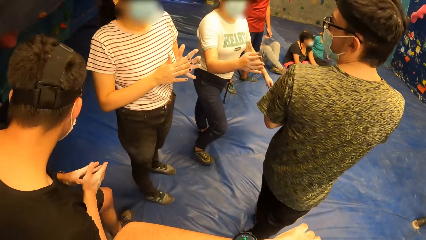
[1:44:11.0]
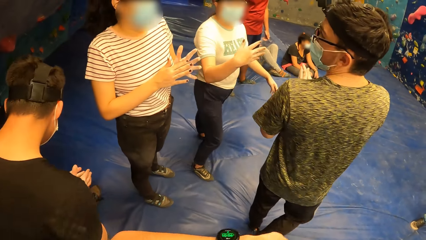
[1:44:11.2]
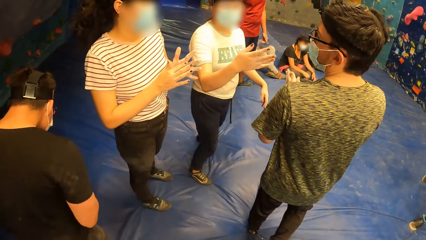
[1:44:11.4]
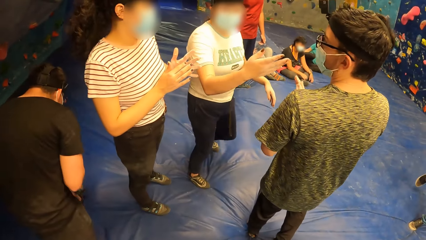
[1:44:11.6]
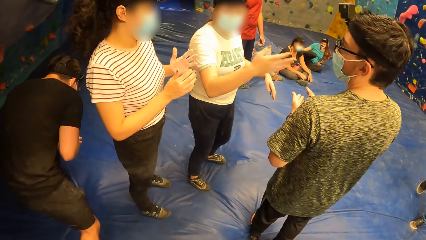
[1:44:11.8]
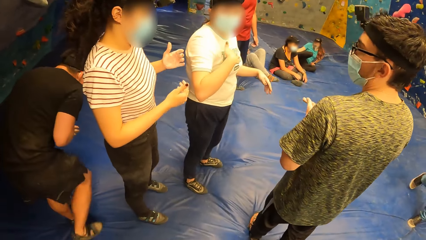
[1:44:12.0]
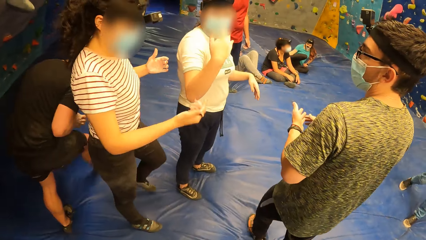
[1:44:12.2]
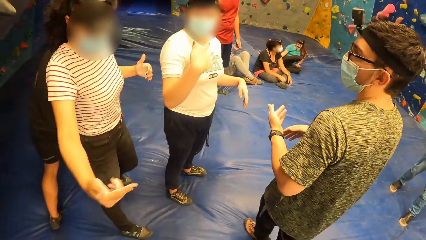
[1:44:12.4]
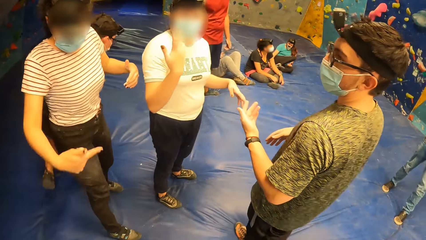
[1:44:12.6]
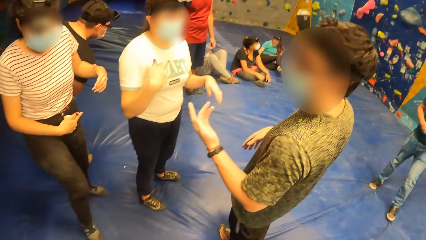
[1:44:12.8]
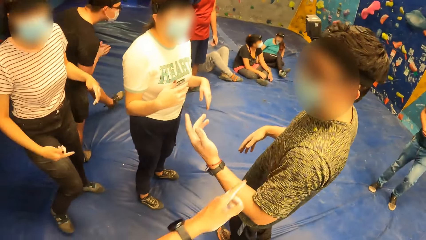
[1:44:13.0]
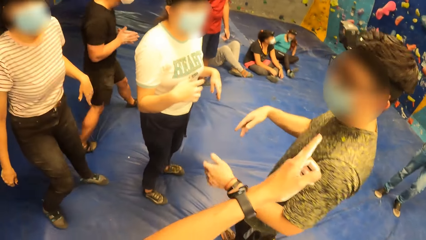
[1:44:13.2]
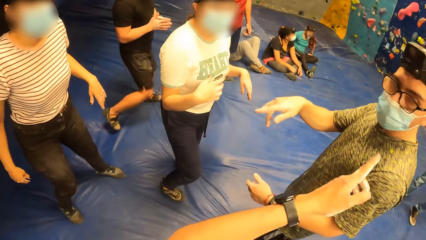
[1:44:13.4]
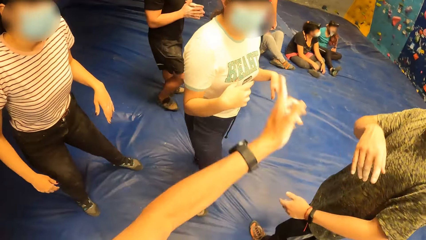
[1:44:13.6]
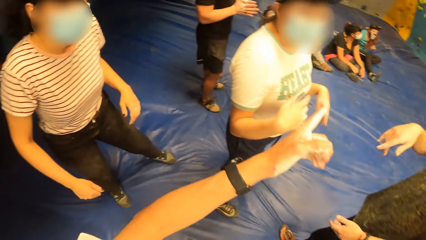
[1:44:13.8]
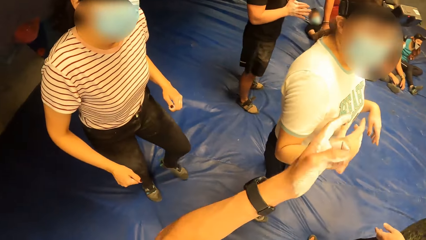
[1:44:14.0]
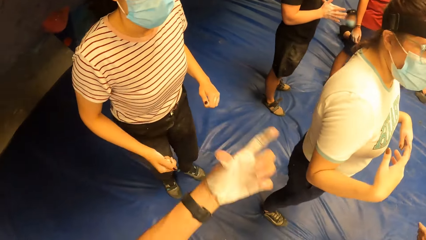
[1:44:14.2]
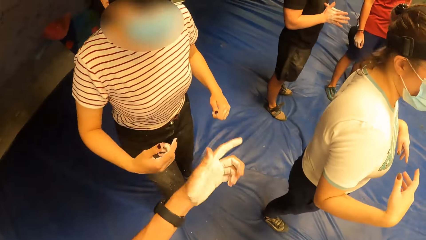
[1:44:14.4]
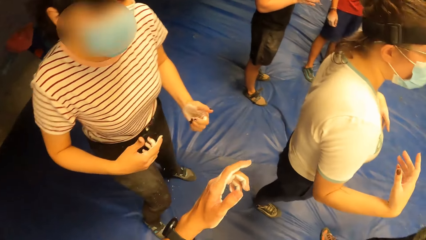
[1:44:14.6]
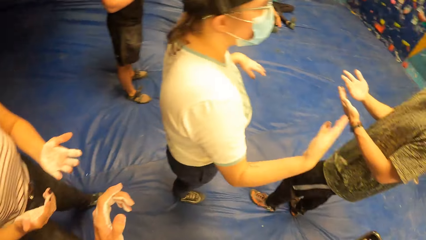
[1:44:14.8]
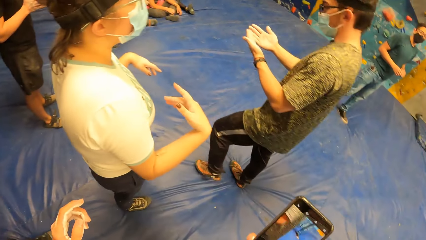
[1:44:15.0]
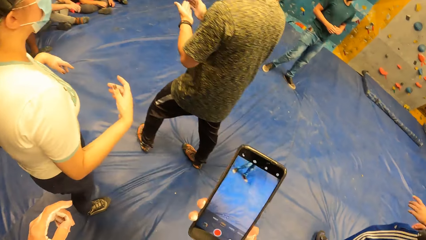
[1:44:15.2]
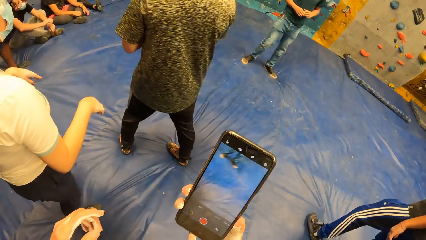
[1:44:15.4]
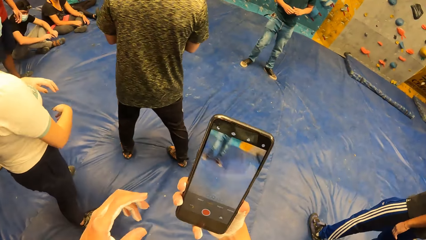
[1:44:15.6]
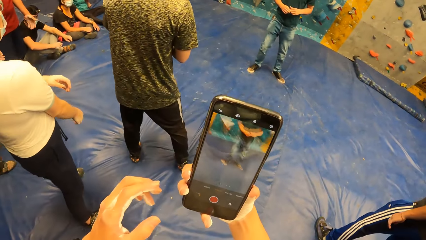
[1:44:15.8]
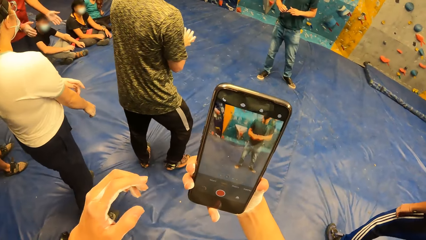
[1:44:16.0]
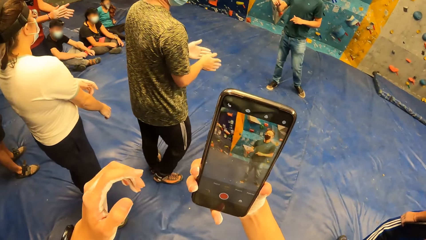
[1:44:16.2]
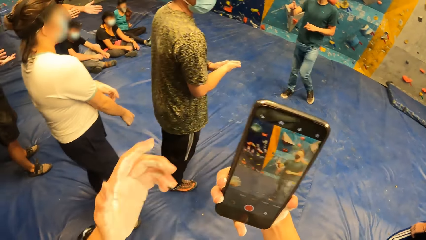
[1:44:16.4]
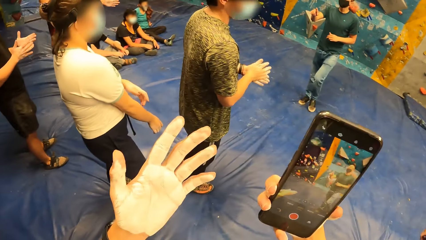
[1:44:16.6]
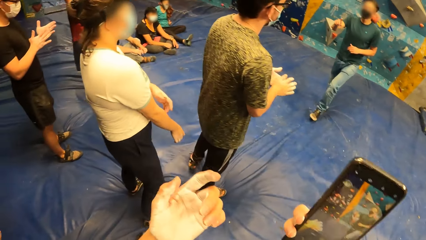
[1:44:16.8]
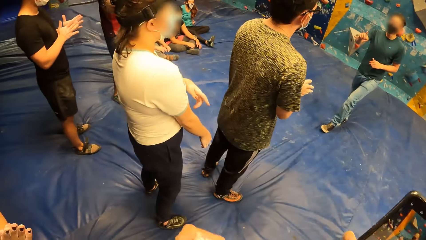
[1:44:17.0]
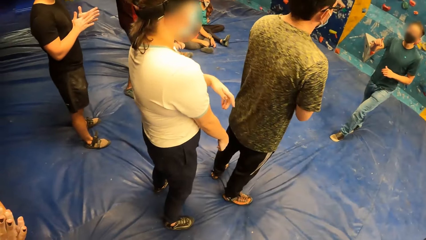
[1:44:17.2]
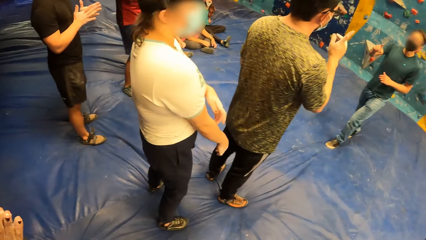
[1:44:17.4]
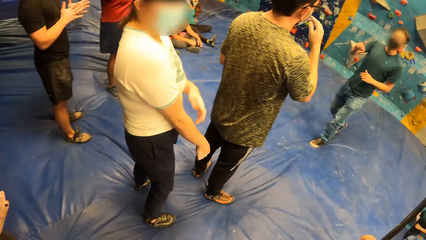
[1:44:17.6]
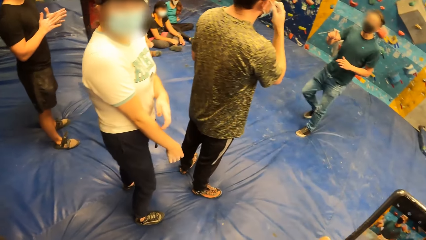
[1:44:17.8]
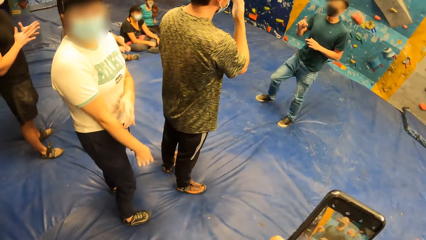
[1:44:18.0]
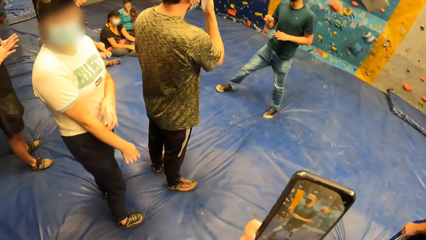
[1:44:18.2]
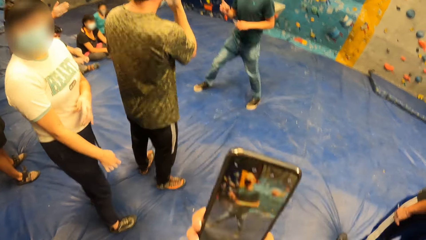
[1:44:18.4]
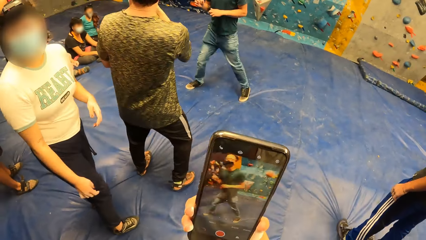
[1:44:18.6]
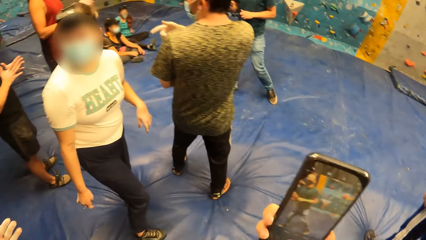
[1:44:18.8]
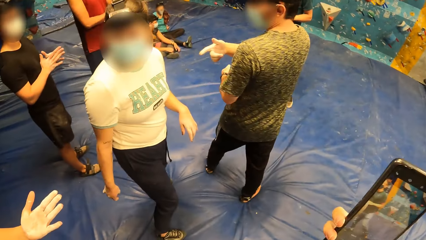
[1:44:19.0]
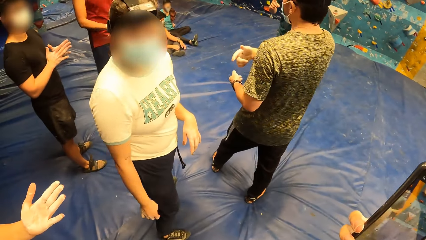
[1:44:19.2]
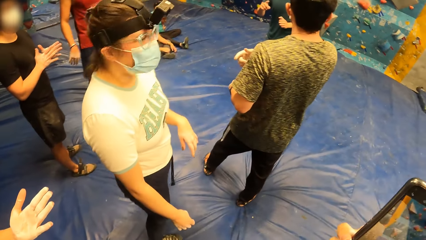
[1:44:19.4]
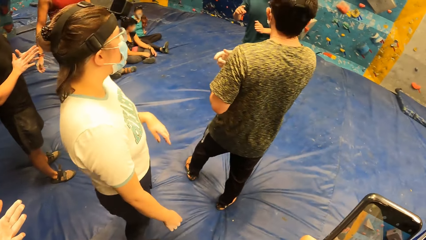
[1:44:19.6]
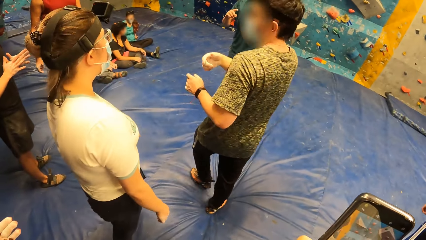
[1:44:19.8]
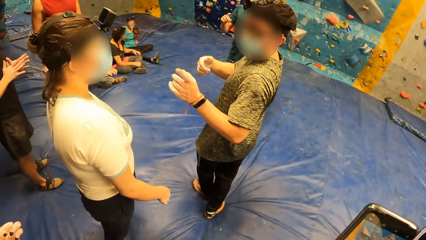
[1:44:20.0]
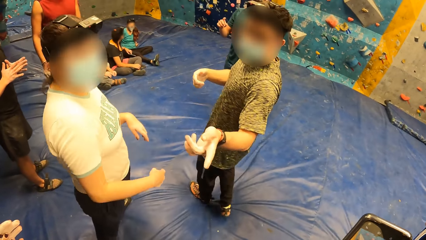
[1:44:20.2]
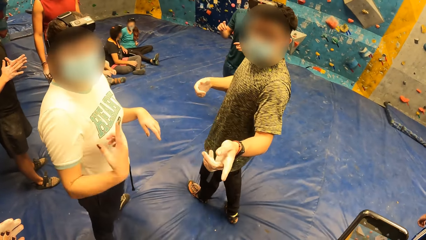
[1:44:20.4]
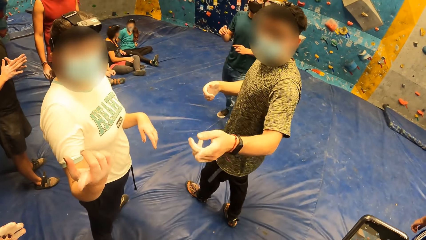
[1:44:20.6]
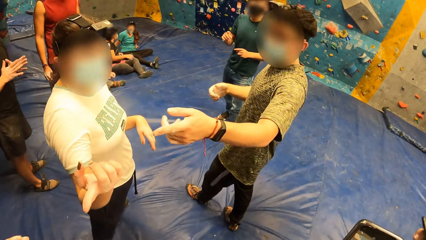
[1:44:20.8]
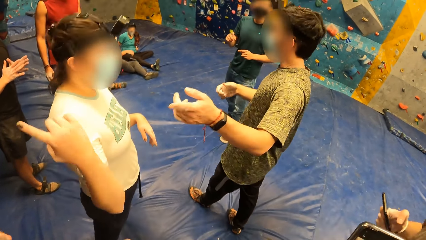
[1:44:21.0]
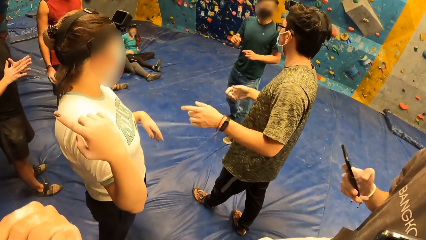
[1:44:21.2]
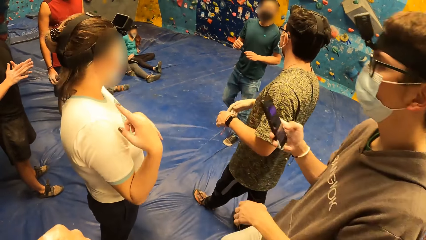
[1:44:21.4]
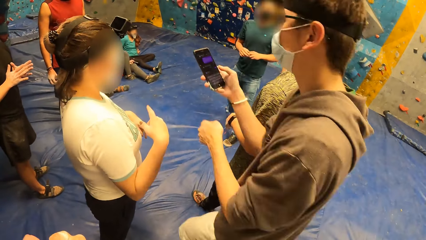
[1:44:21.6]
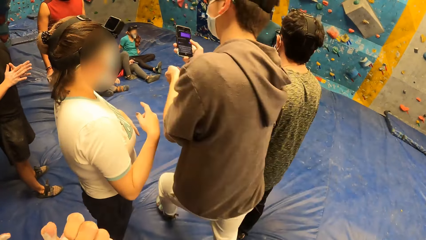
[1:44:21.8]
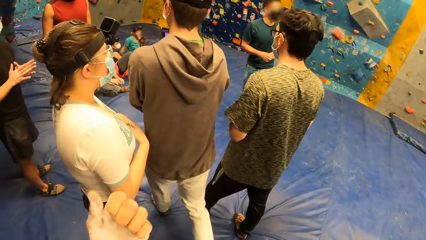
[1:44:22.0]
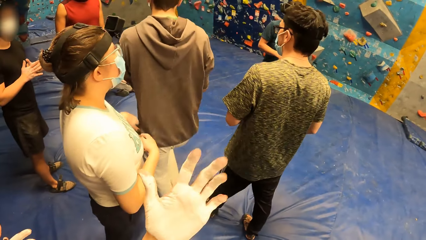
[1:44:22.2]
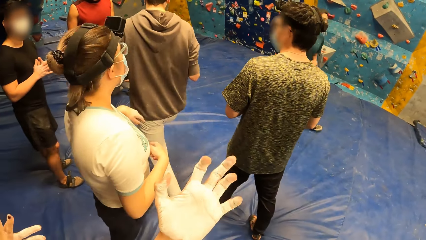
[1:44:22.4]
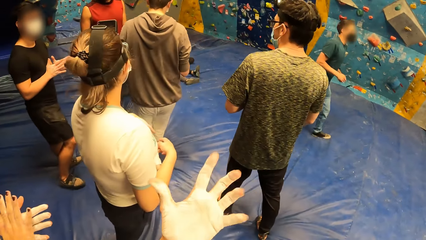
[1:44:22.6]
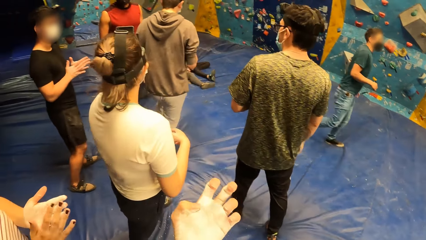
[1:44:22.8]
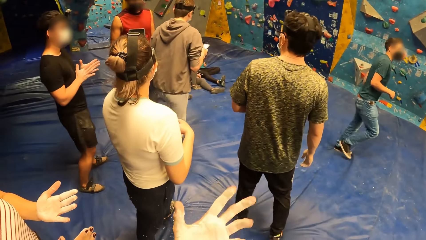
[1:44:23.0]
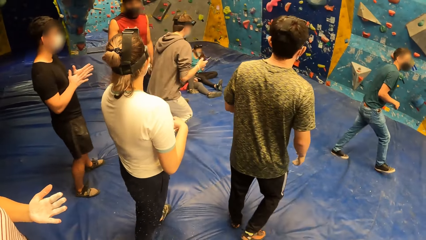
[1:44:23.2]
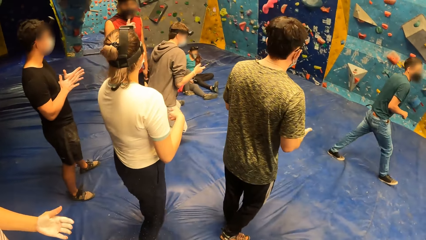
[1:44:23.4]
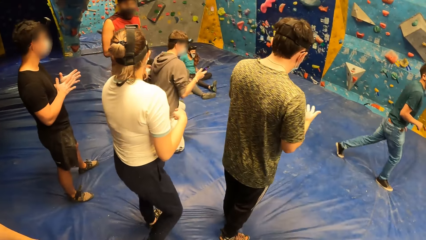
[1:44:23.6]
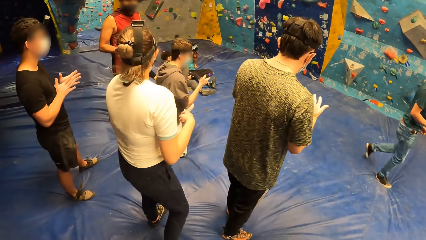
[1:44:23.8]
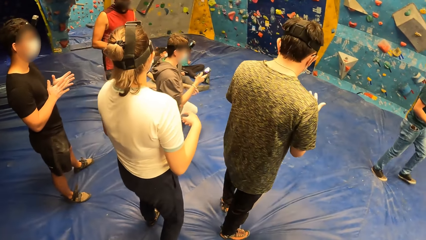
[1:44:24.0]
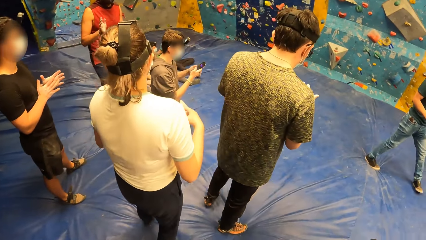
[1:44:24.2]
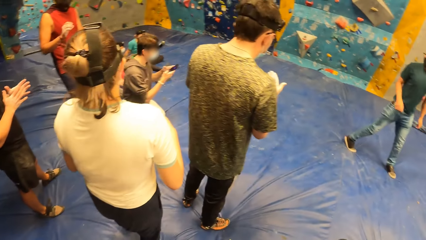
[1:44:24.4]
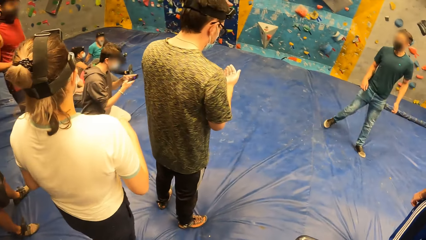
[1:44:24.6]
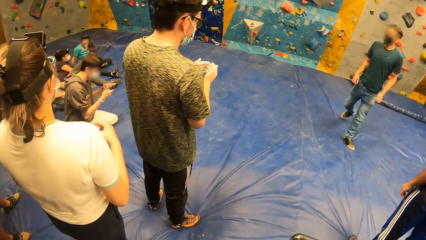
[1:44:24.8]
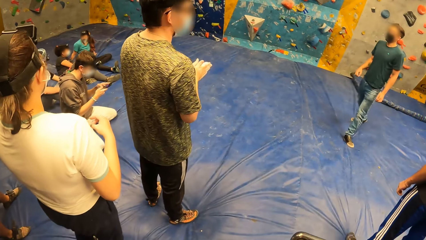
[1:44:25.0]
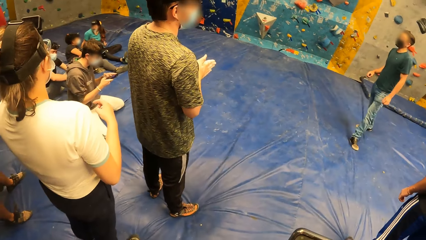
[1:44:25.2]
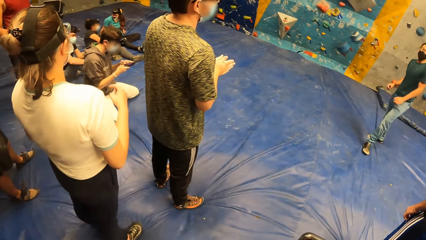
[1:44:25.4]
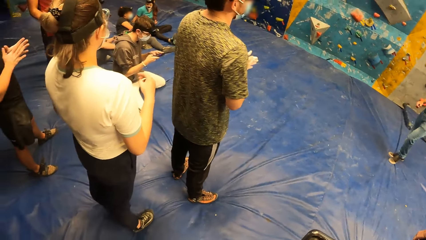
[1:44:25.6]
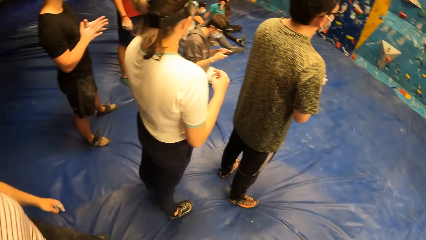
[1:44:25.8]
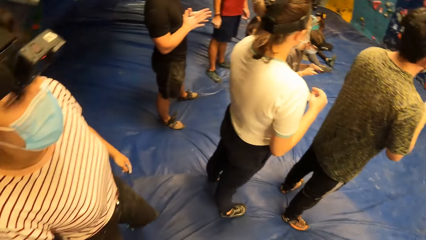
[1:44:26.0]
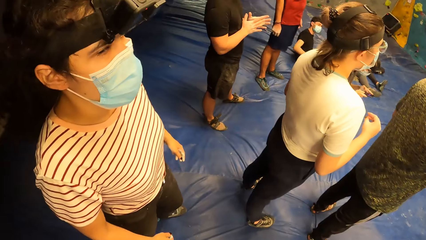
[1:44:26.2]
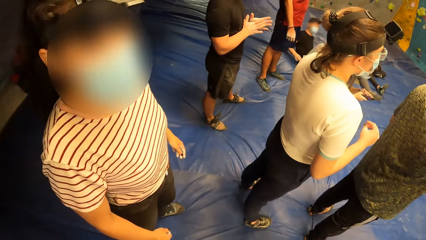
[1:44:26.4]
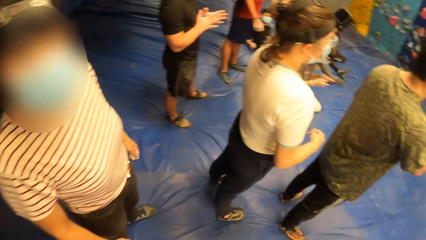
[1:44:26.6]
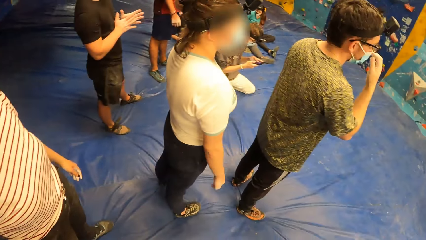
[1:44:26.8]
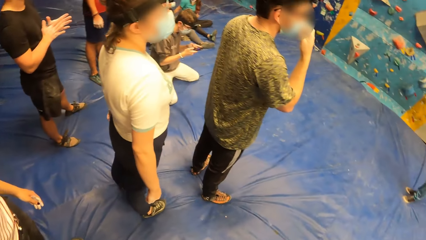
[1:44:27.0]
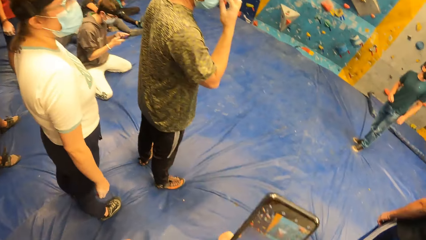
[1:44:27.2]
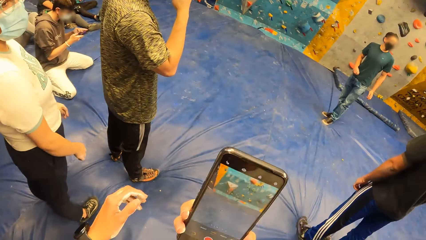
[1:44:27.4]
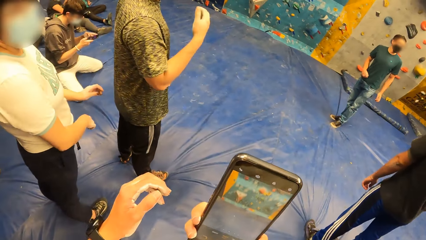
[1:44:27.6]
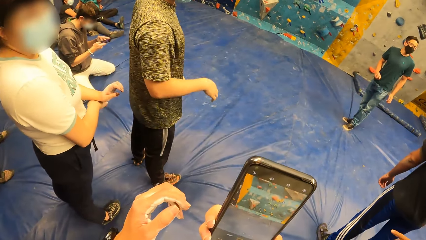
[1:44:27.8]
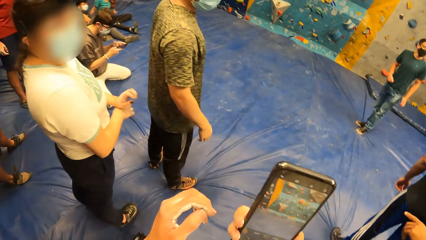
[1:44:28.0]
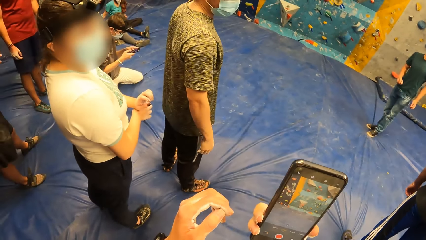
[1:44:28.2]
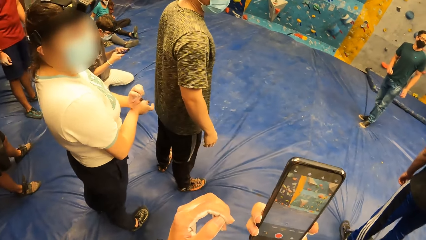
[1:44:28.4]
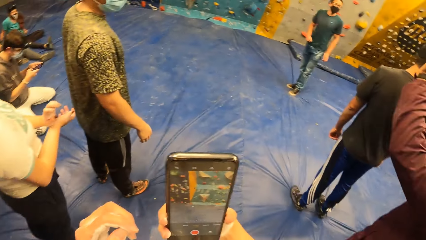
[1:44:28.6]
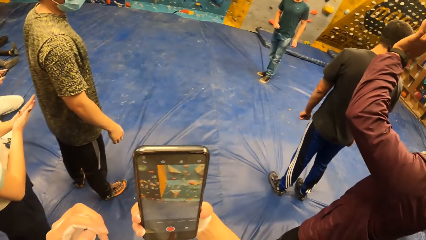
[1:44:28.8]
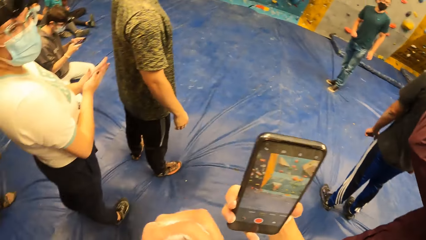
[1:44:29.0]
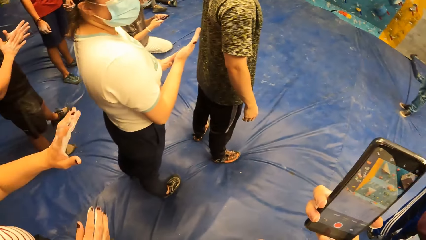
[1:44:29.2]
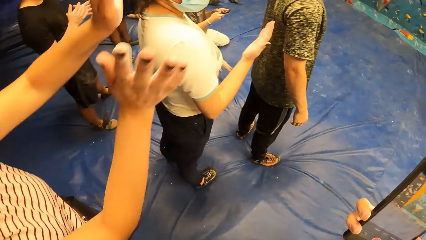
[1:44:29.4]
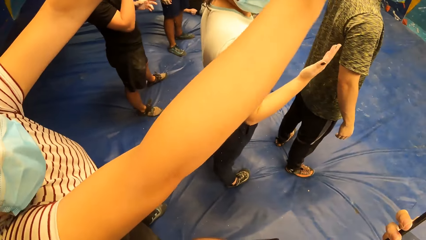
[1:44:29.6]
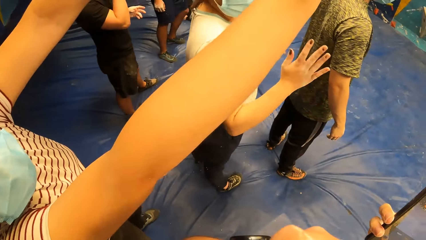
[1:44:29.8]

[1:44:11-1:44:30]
The woman converses with the man. The camera wearer looks around the room. He converses with the woman, the man and another woman. He holds the phone with his right hand. He records a video with the phone. He records a video with the phone again. He stretches a hand. He looks around the room. He records a video with the phone.
